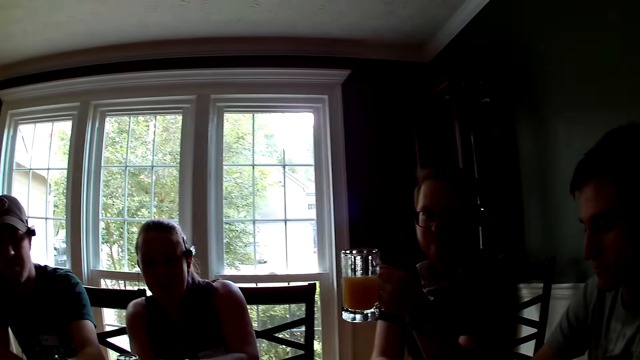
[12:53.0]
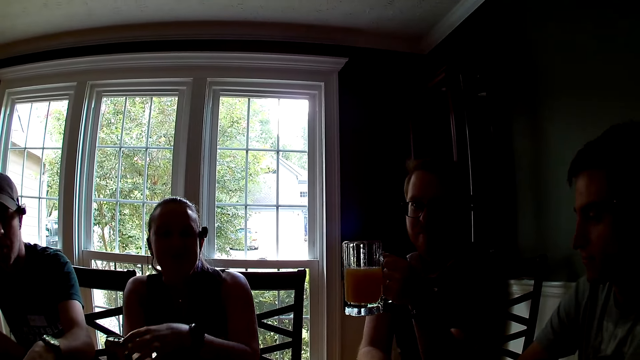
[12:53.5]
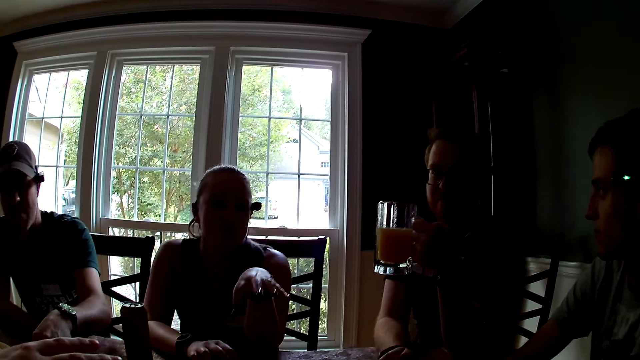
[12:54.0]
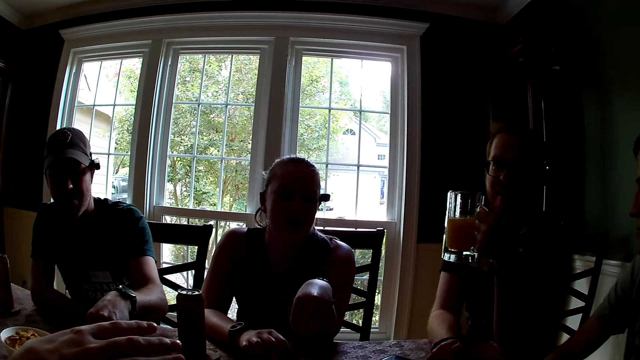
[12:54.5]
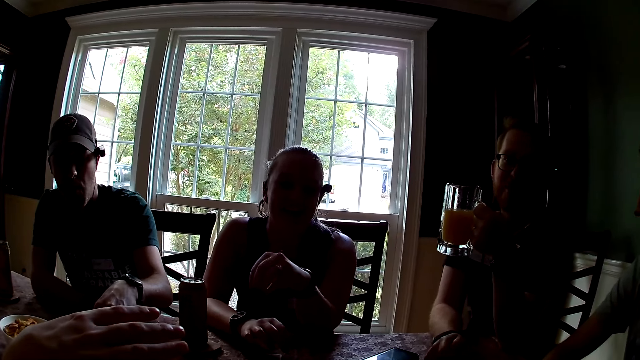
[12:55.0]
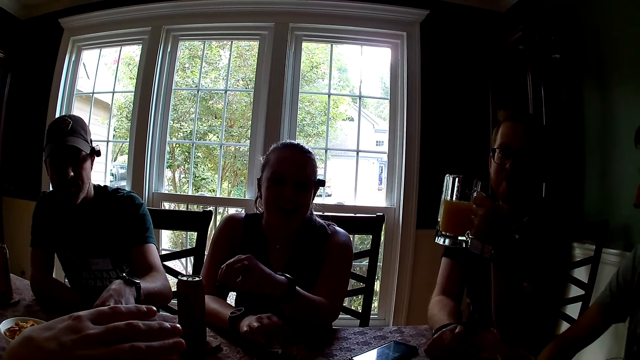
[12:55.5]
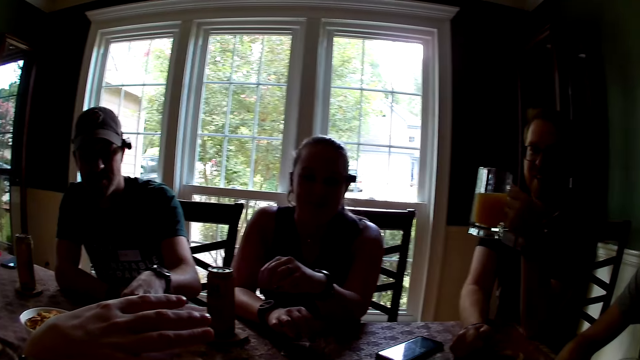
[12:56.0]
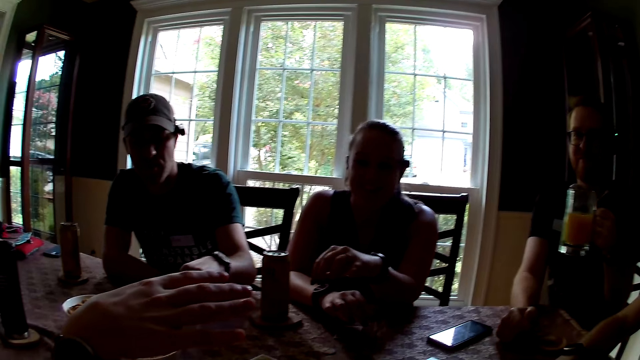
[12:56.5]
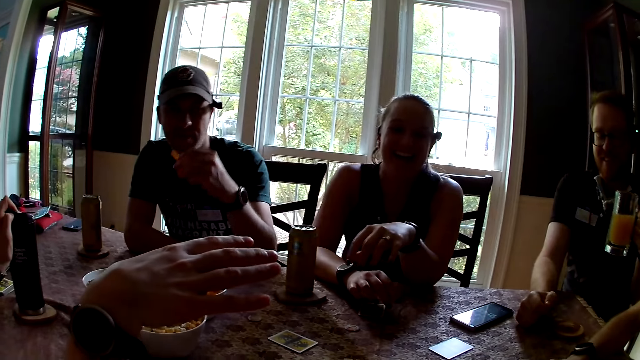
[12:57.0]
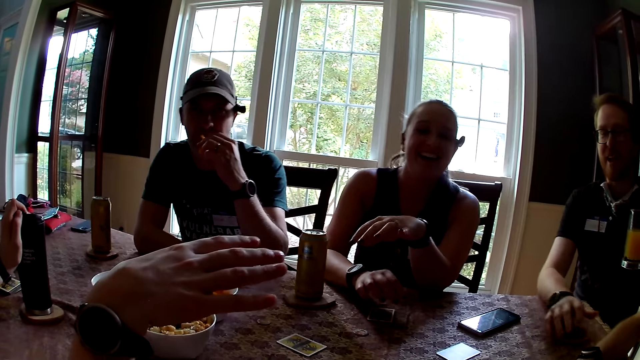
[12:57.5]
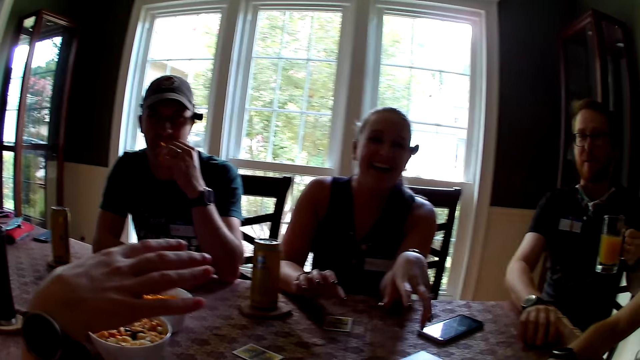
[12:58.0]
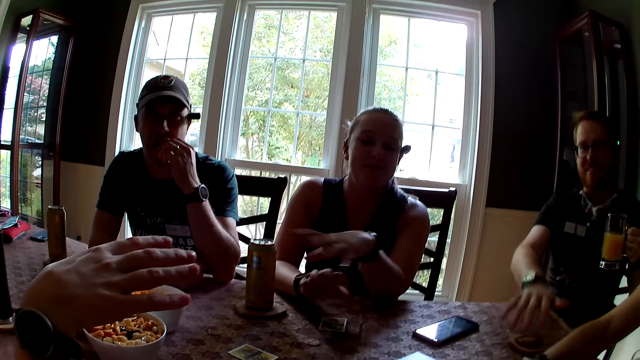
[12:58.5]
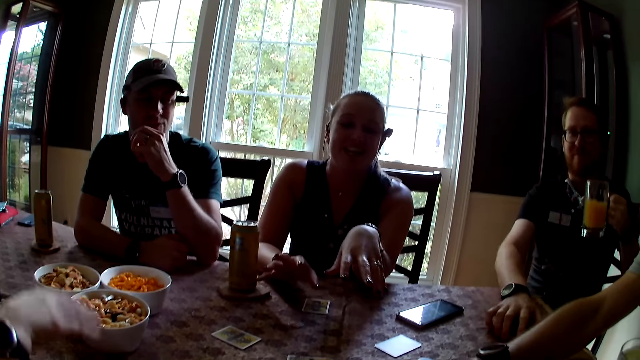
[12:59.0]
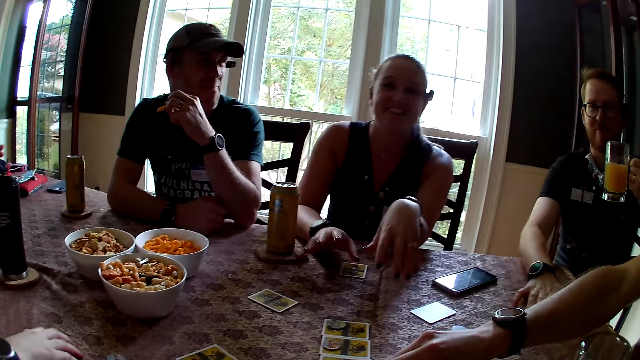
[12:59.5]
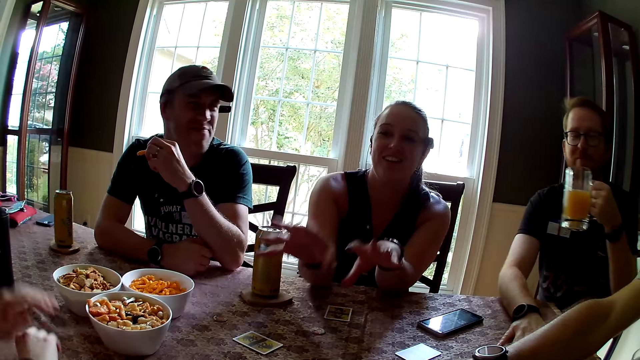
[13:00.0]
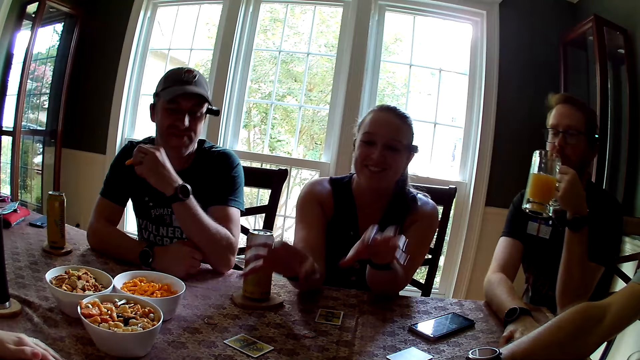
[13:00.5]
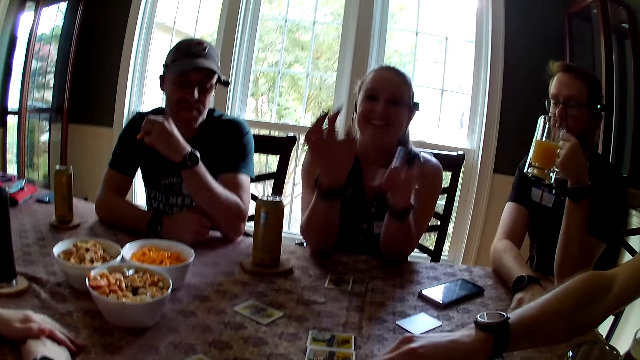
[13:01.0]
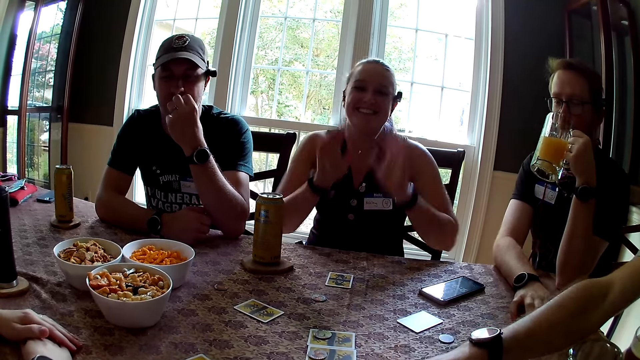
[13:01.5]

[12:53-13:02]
A man holds a glass in the left hand. A woman points with the left hand. Another man carries a snack with his left hand and eats the snack with his left hand. Another woman raises the right hand. A woman speaks to the camera wearer. The first woman sways hands.

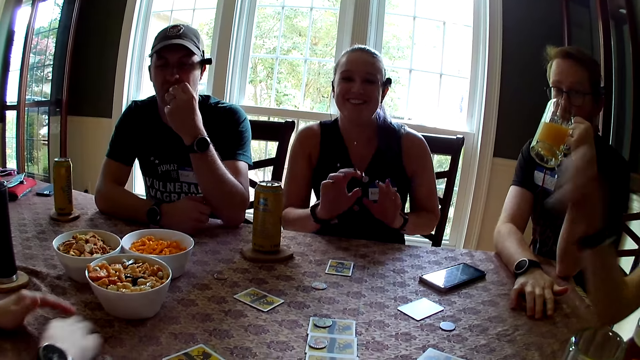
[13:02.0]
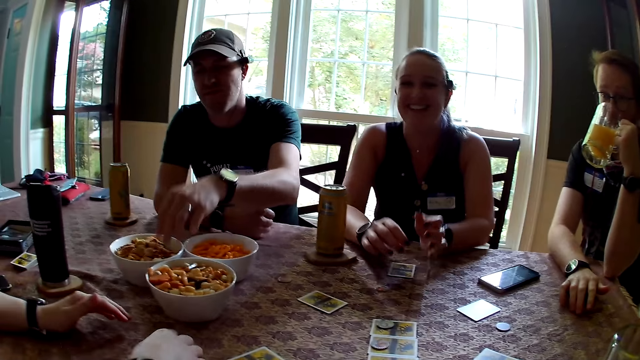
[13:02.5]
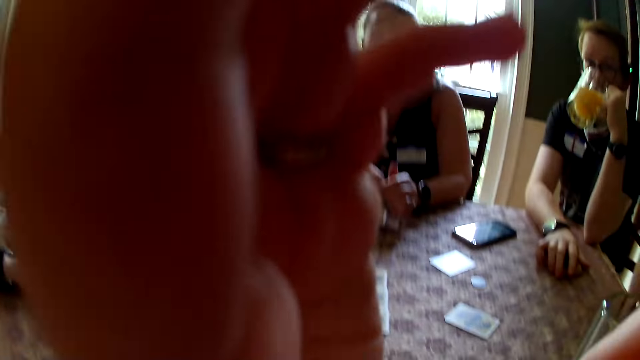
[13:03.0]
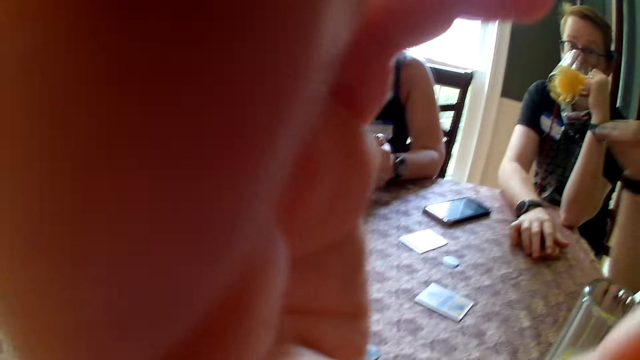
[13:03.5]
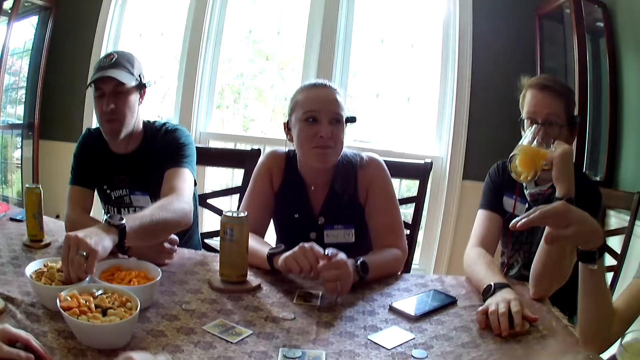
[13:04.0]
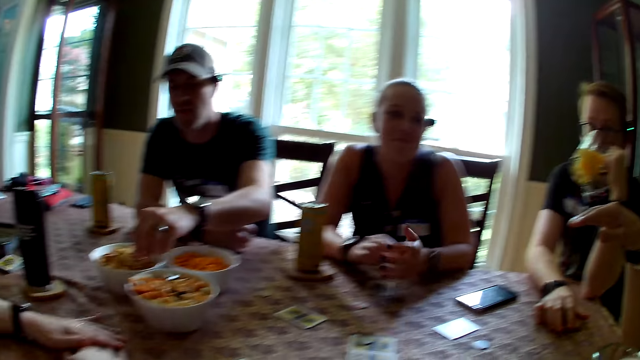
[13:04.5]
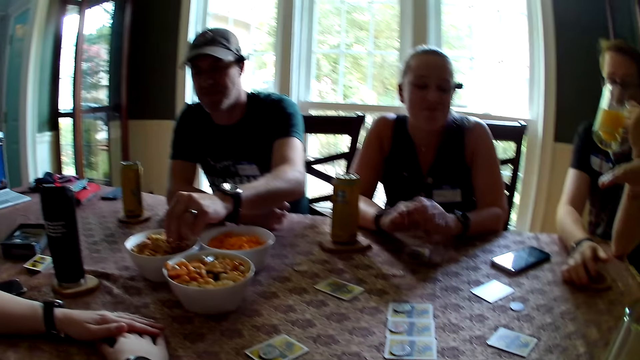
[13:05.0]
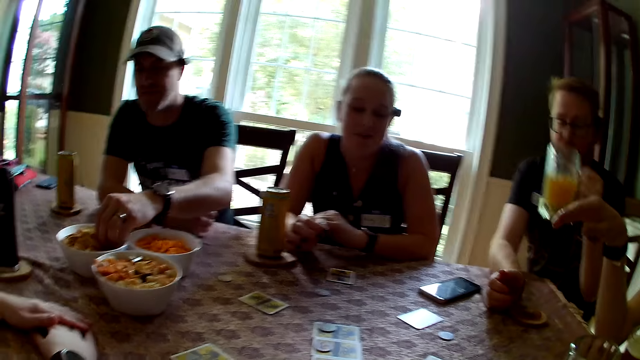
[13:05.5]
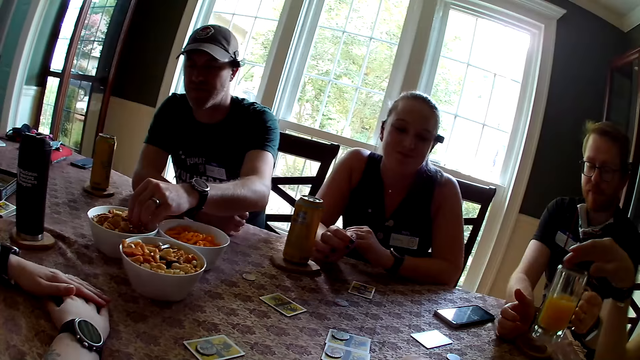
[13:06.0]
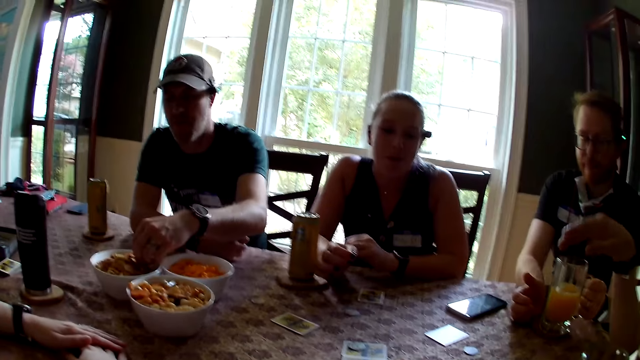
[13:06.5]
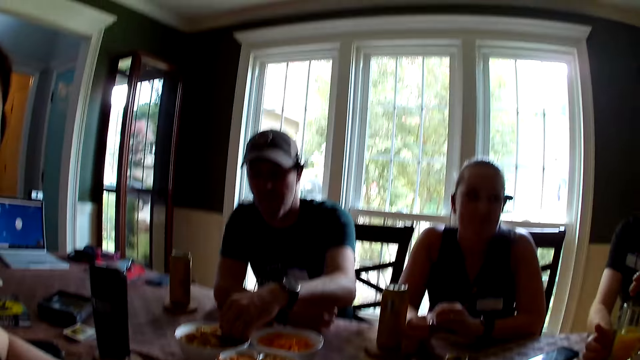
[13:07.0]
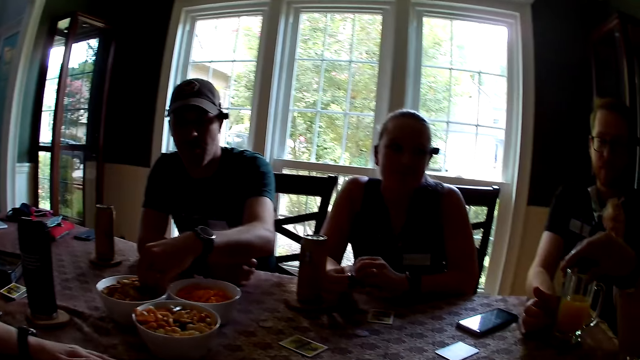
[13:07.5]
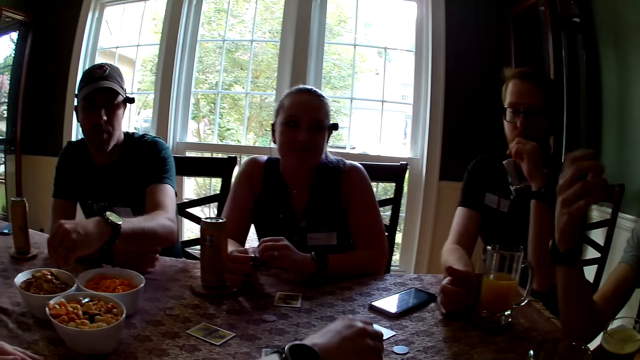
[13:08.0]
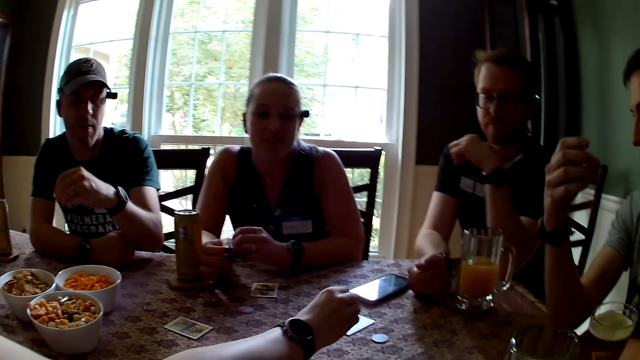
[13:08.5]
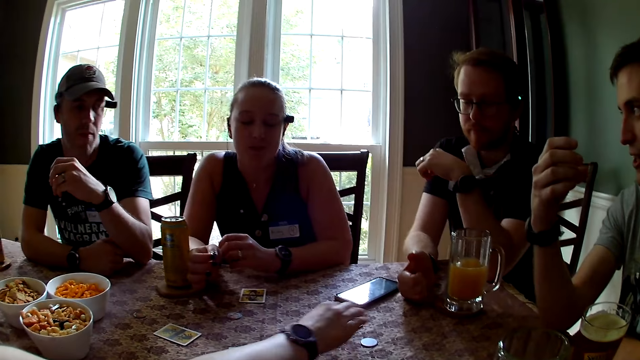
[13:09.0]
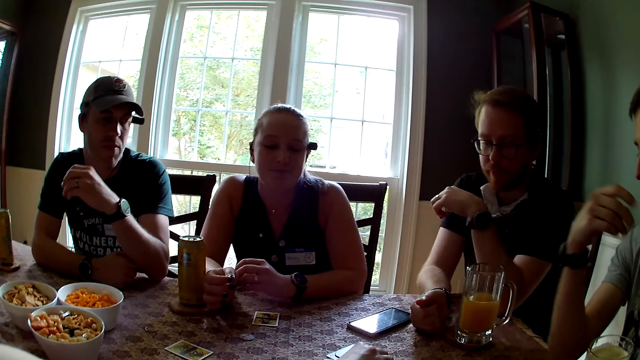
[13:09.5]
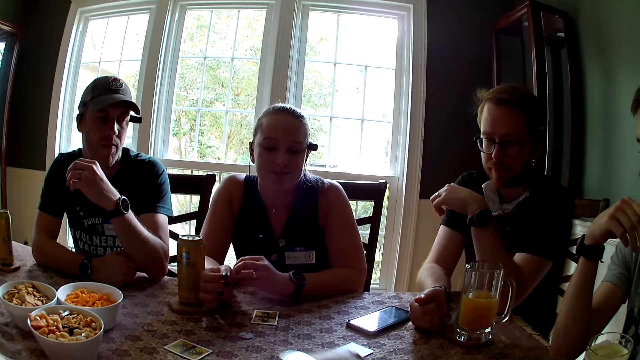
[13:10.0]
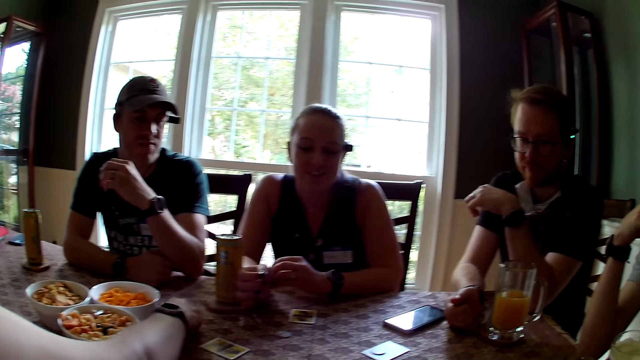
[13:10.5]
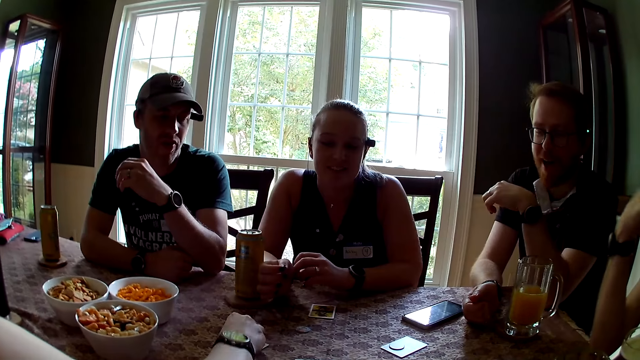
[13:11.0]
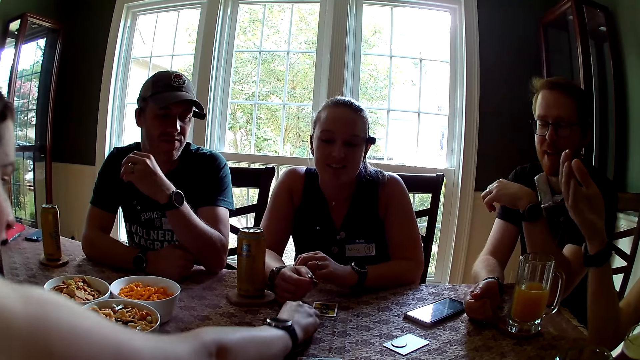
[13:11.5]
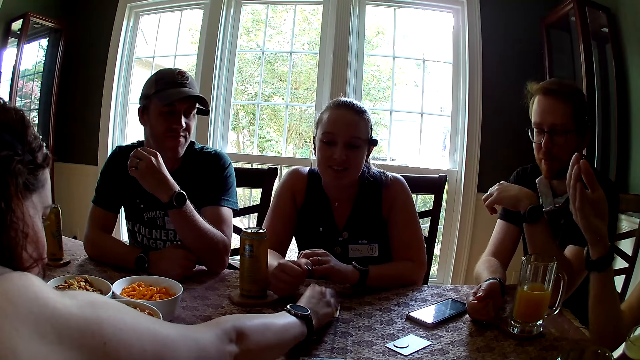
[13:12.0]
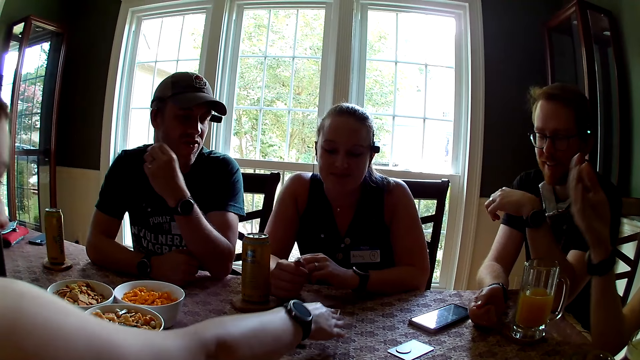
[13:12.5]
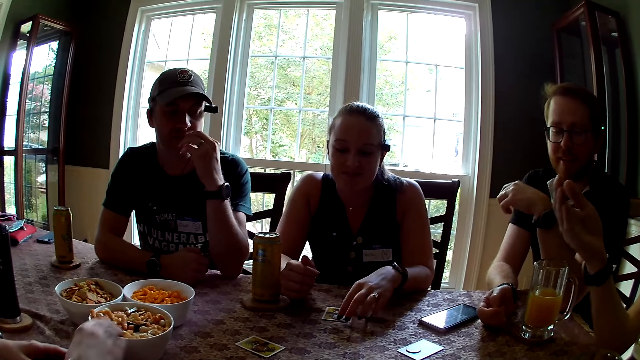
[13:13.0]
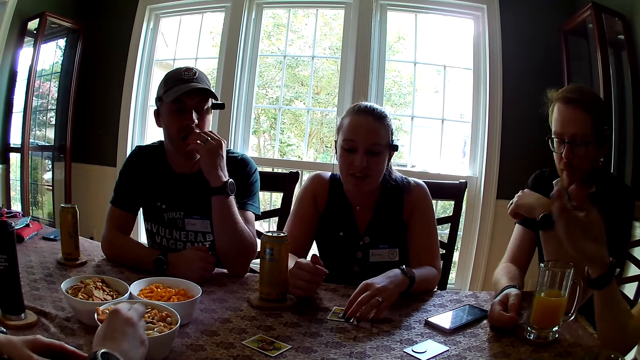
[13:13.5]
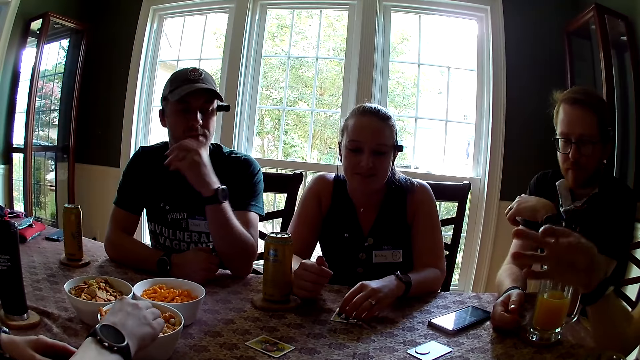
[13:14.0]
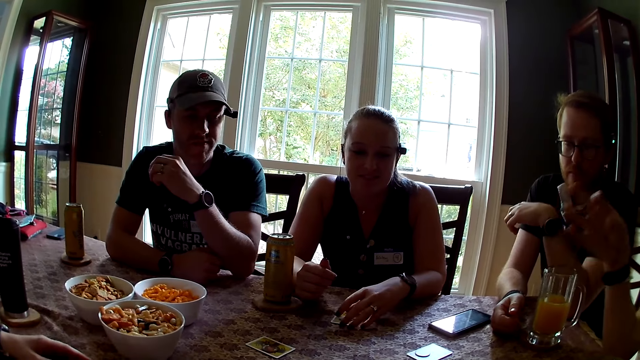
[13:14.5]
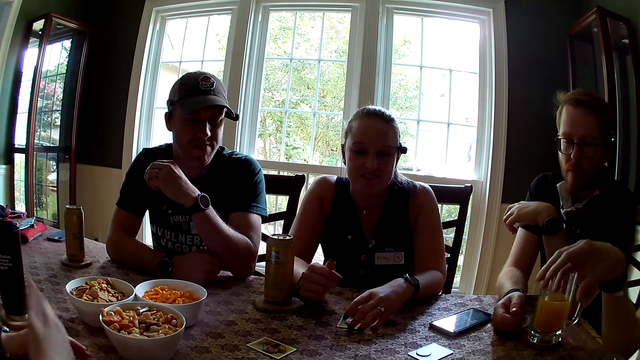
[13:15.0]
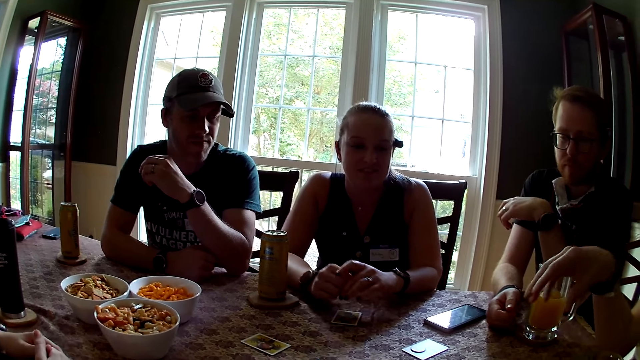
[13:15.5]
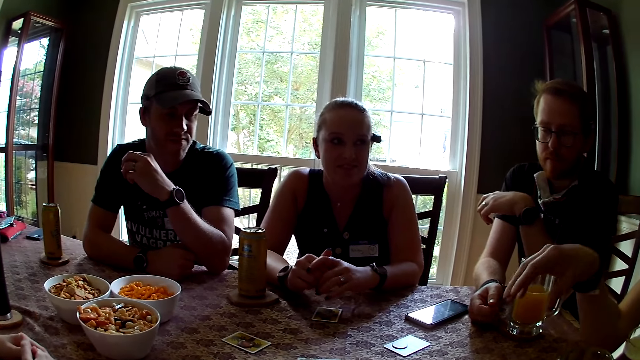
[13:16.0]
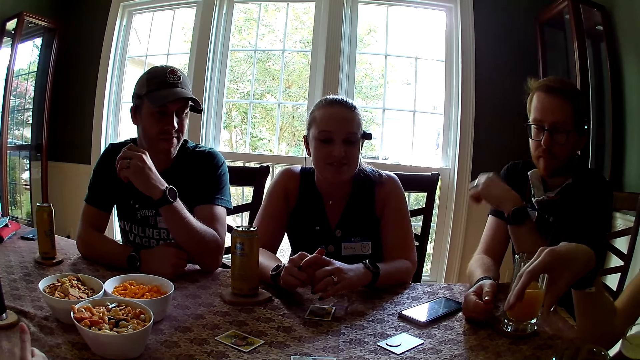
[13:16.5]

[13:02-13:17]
A man drinks from the cup of juice with the left hand. Another man picks food from the bowl. The camera wearer raises the left hand. A third man picks food from the bowl. The second man holds a cup of beverage with his left hand. The first man keeps the cup of juice on the coaster. The camera wearer looks around. The third man carries a snack with his left hand and lifts the left hand. A woman drops a chip on a card. She carries a chip from the table with her right hand and drops the chip on the card. She moves the chip and a poker card on the table. The second man sways the right hand. Another woman touches the chip with her left hand. The third man eats the snack with his left hand. The other woman adjusts the chip on the table. The first woman picks food from the bowl.
